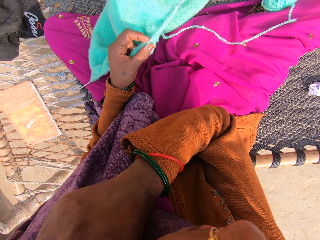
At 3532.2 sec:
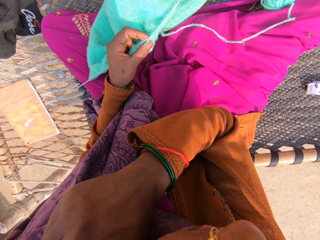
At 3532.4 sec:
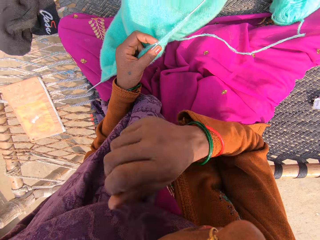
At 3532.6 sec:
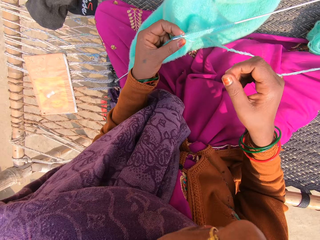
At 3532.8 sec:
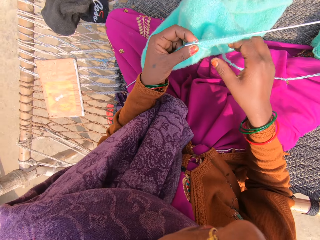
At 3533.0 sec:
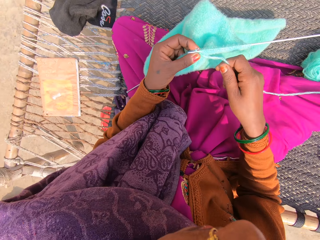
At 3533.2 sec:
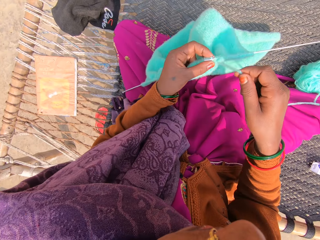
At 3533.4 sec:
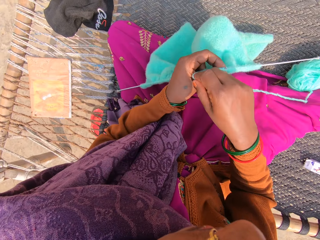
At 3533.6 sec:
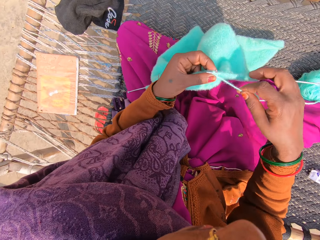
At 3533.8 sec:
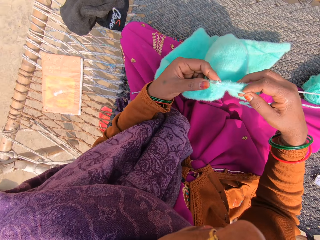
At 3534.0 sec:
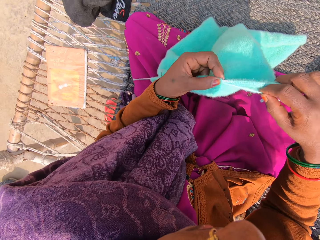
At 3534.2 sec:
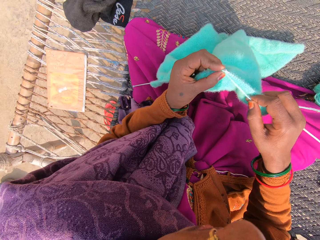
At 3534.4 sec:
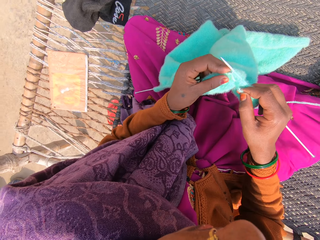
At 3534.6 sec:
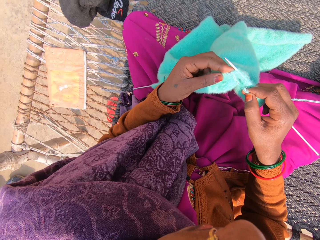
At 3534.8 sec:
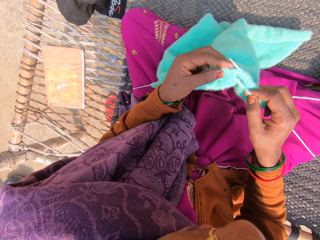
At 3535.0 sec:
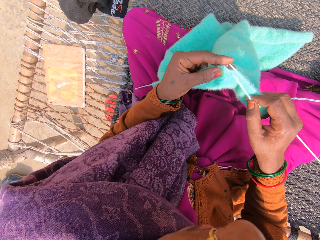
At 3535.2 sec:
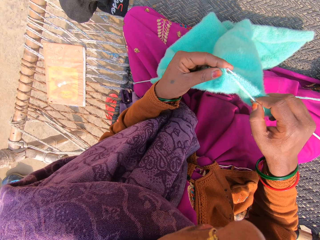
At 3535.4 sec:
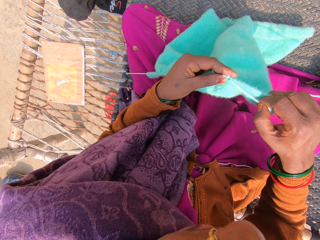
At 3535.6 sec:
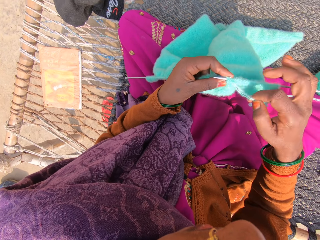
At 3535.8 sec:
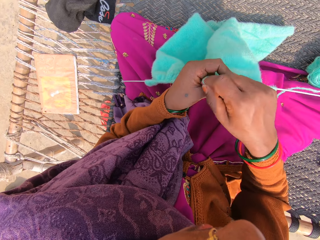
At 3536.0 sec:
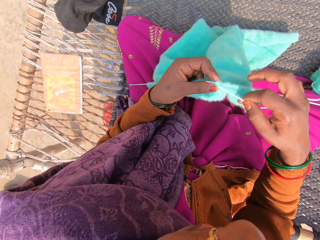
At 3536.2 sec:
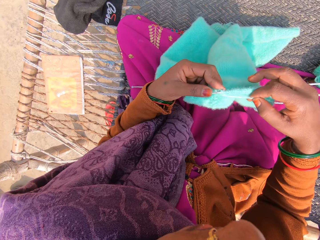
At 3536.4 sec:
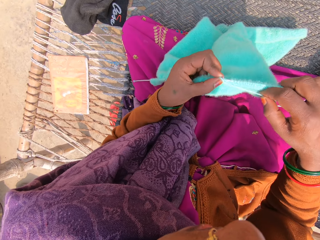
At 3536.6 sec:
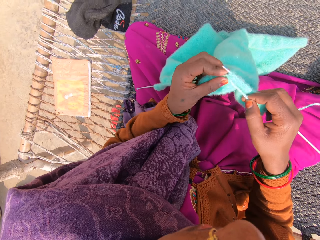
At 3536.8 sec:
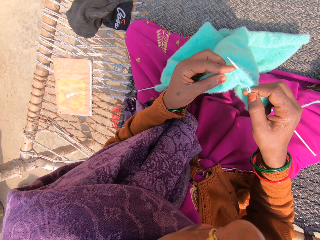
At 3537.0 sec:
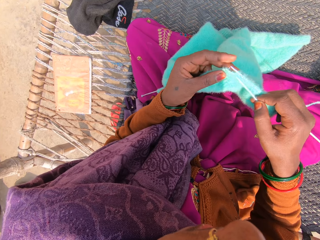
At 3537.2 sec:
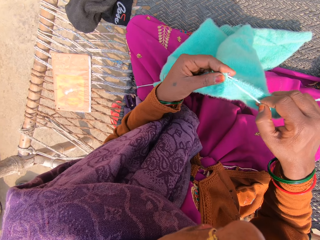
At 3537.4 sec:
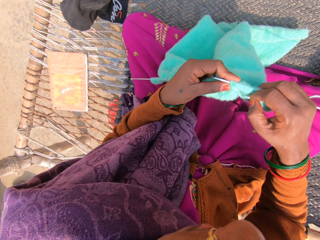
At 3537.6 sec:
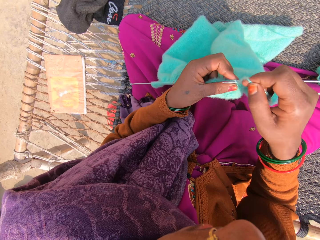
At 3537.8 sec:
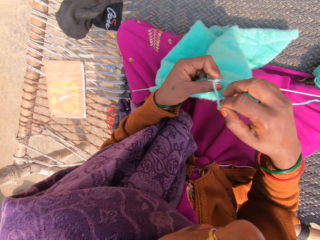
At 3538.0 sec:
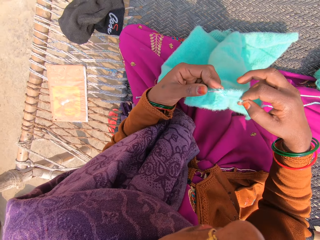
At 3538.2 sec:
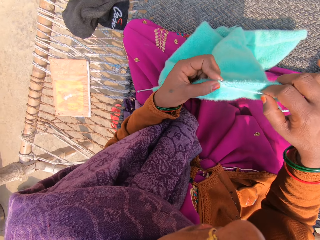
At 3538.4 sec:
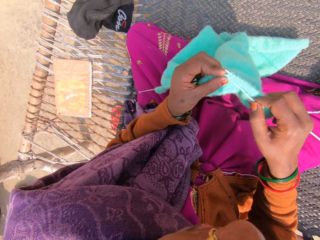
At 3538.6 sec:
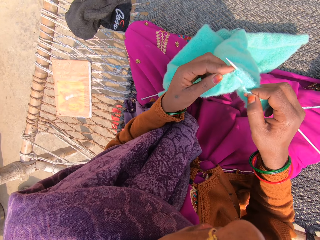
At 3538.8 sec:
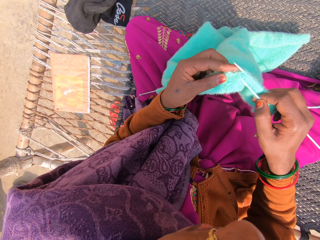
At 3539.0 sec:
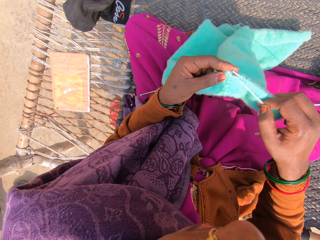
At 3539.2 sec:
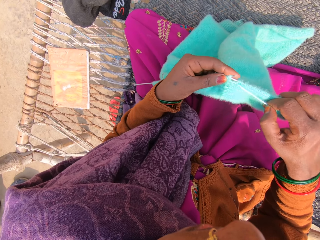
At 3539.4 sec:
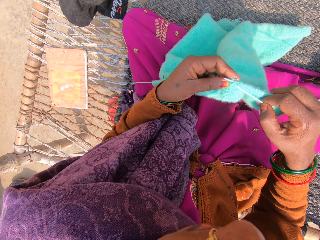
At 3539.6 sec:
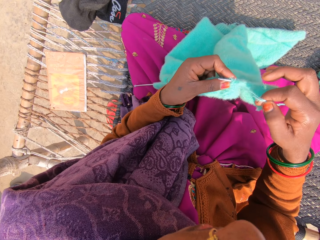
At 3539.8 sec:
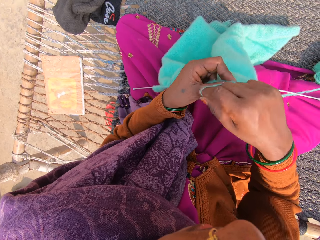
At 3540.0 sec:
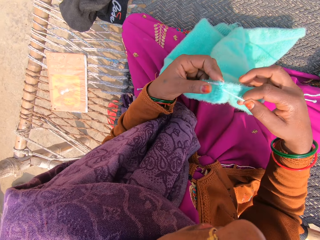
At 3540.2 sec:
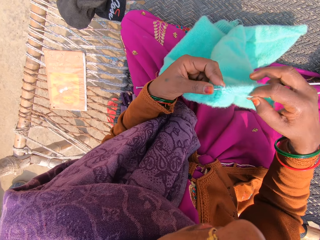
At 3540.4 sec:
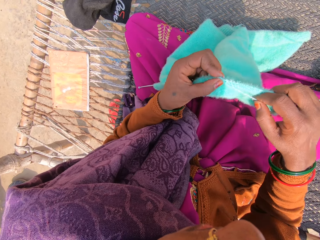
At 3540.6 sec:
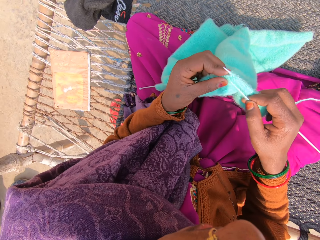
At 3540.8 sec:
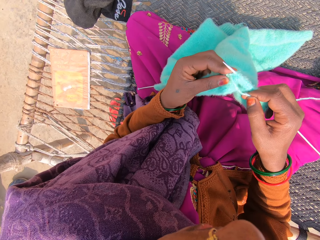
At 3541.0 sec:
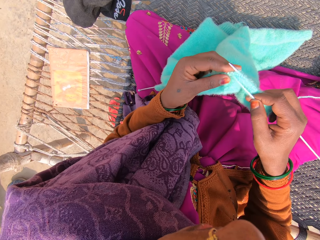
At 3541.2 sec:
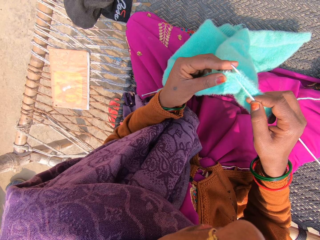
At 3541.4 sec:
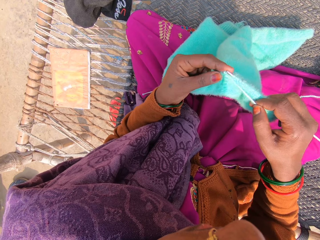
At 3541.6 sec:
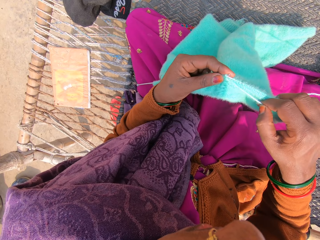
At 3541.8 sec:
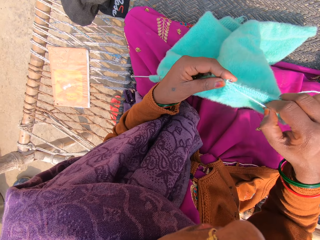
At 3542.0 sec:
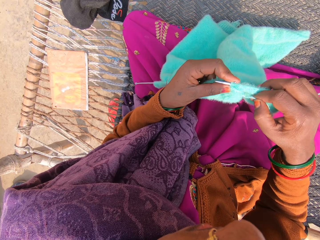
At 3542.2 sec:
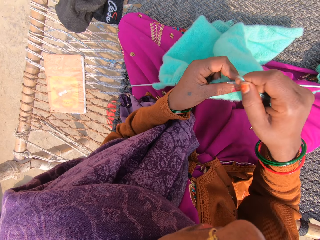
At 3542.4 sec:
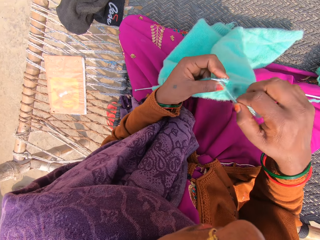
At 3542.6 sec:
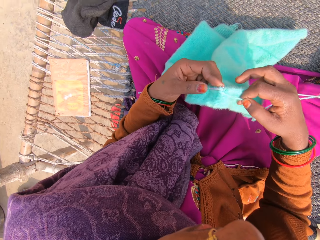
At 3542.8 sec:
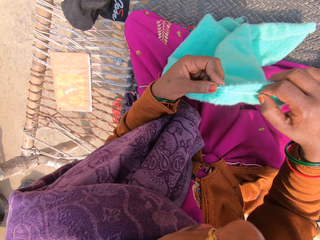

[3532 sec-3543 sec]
The camera wearer knits a sweater with a knitting needle and a yarn.

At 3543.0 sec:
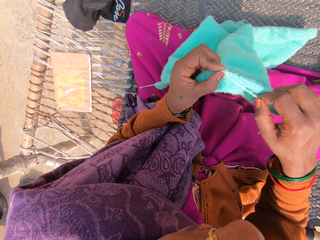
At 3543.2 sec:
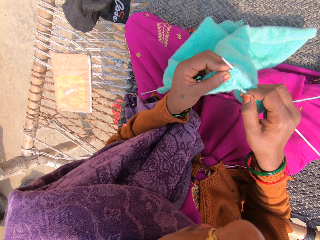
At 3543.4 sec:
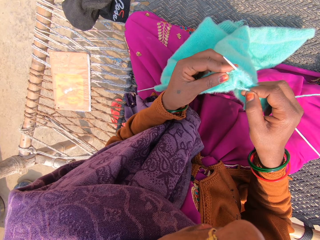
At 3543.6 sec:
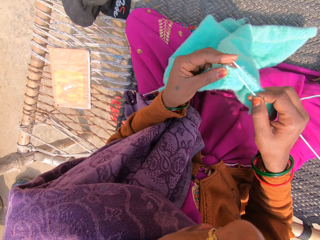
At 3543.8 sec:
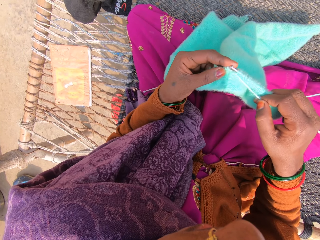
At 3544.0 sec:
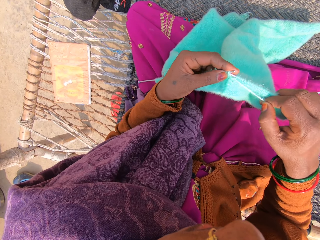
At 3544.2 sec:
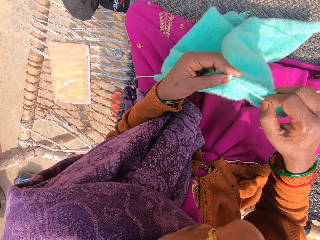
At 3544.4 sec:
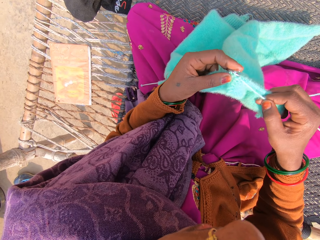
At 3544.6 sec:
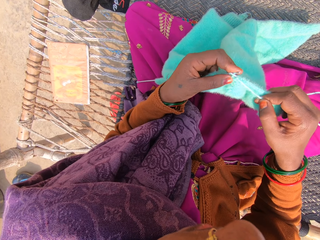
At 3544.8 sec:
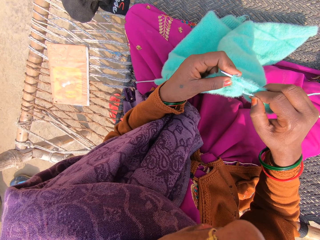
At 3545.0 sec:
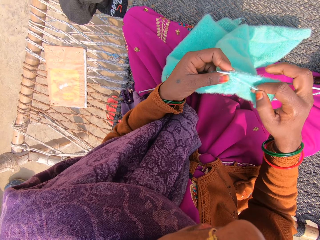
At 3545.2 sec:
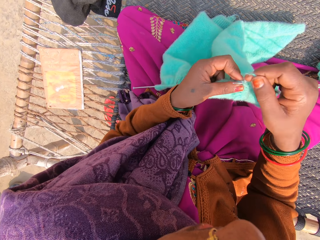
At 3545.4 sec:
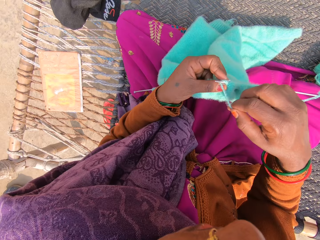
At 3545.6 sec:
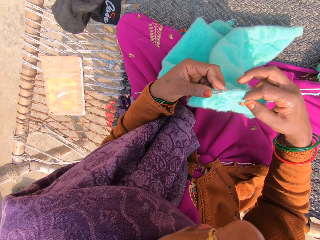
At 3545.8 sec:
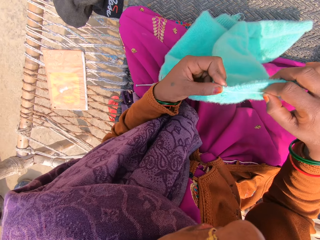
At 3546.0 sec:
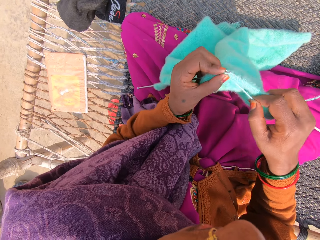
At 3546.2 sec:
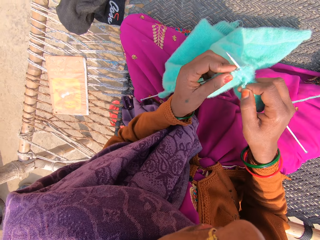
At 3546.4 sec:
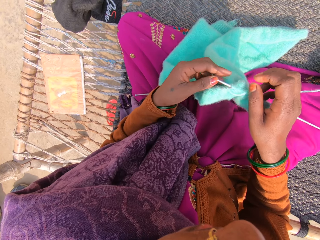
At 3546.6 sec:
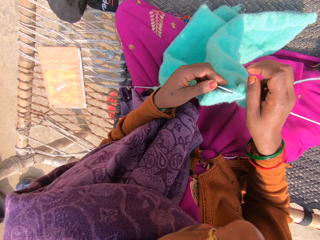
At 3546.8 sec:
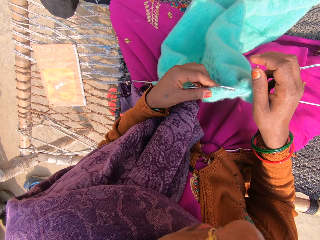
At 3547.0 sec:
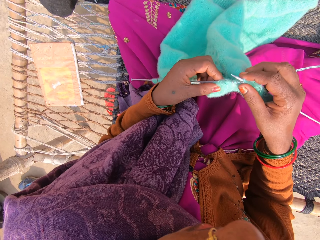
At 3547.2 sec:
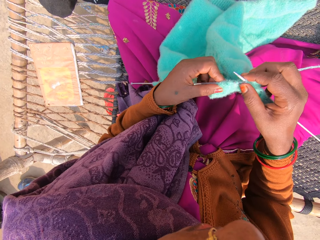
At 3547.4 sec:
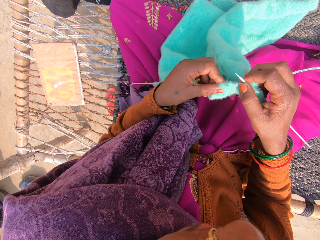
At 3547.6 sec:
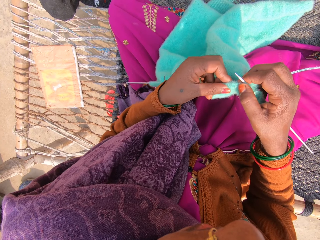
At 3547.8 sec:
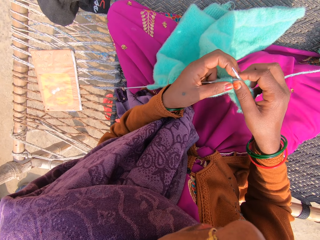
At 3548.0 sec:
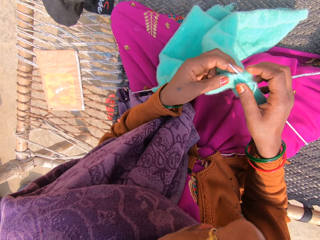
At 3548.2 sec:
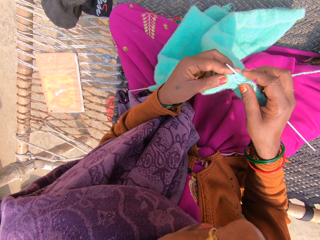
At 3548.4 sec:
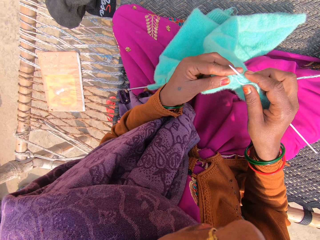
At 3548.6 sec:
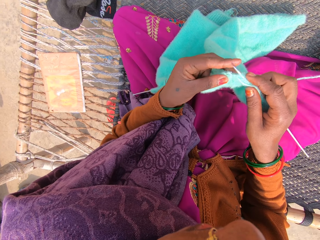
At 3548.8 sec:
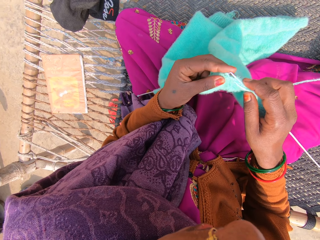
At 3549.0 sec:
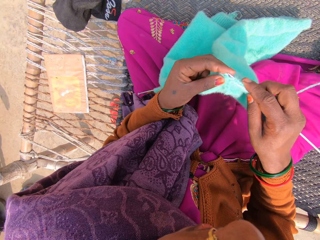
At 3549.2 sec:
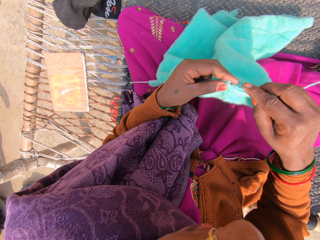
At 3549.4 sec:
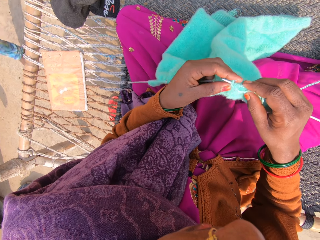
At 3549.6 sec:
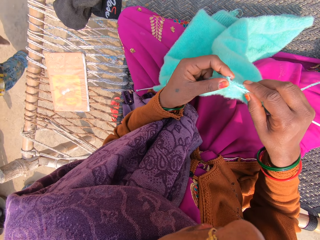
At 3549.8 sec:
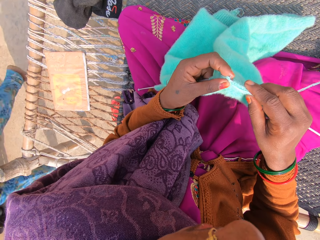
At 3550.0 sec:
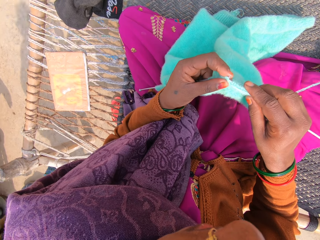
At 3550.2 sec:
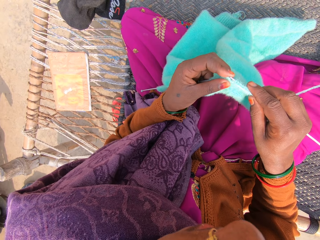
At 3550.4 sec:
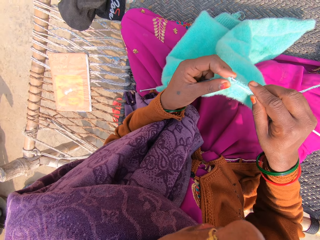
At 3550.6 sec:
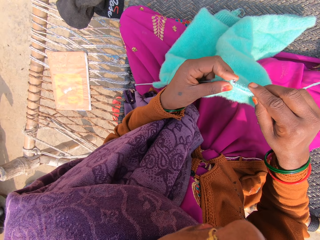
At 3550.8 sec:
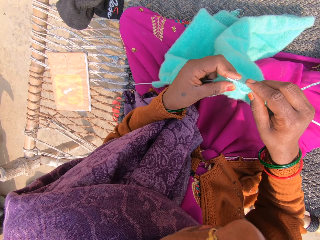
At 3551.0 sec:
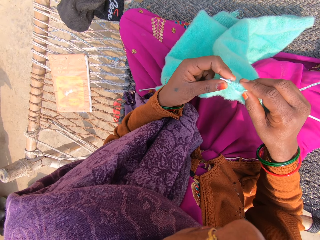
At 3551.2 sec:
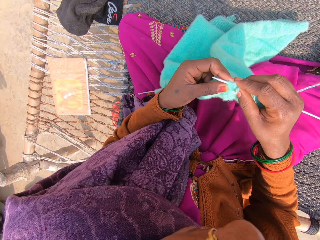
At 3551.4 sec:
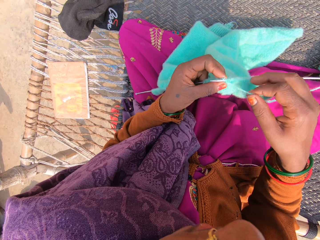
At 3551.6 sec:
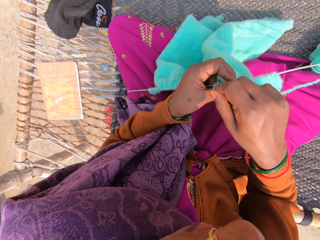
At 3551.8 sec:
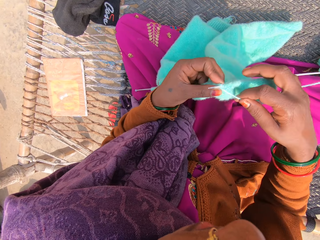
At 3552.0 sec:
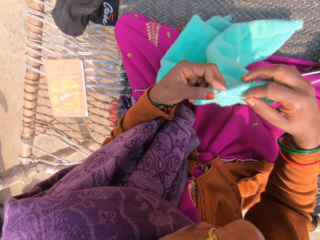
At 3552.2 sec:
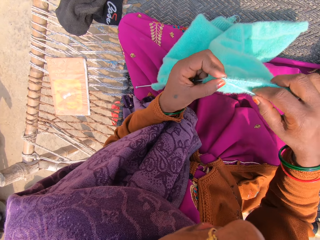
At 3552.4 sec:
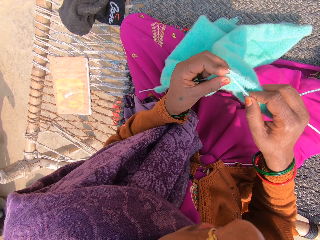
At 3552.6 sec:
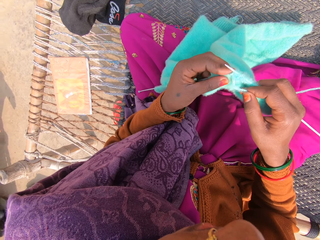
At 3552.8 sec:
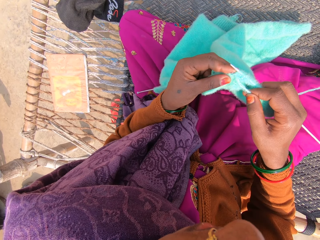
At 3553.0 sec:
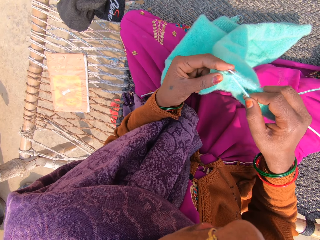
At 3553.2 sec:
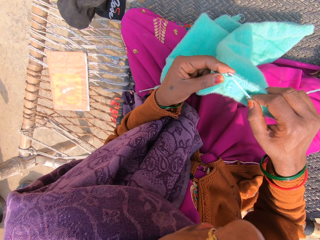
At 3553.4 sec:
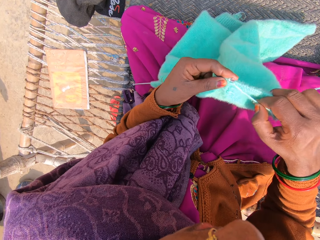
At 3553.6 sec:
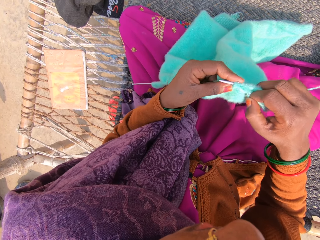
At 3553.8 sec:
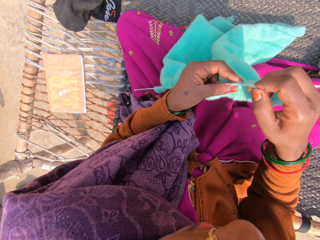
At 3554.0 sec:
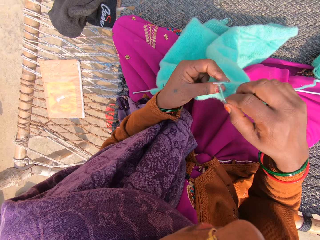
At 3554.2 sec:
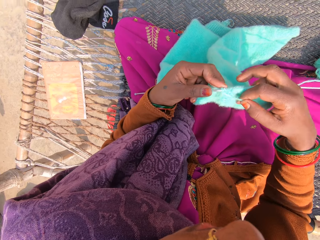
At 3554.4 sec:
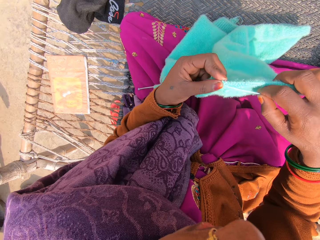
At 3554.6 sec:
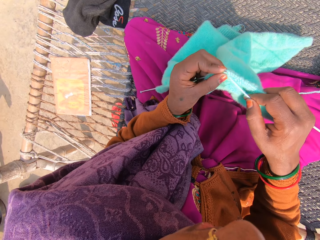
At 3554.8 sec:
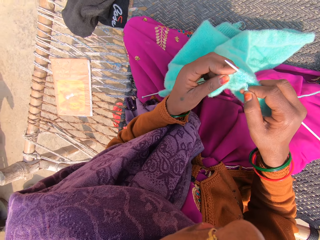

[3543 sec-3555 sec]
A man passes by.
